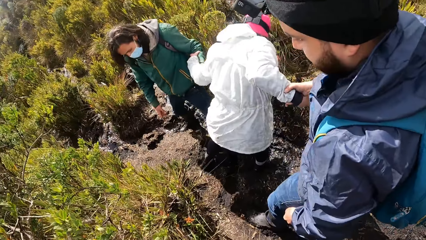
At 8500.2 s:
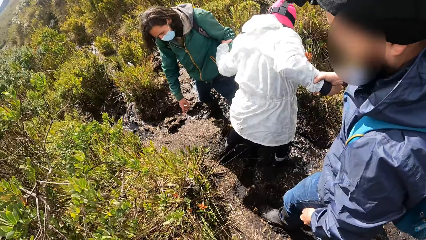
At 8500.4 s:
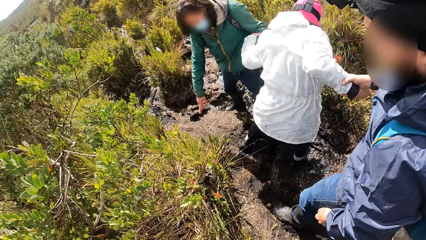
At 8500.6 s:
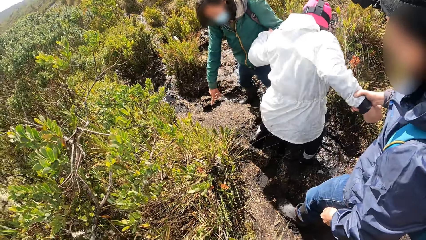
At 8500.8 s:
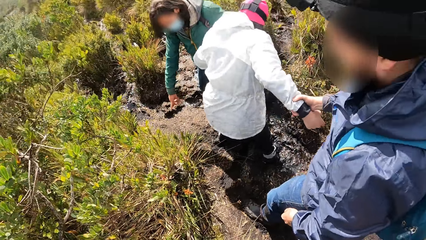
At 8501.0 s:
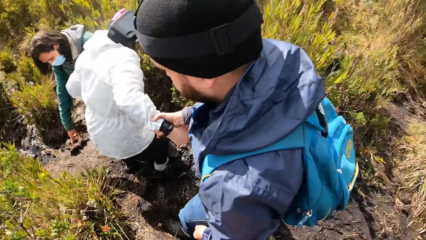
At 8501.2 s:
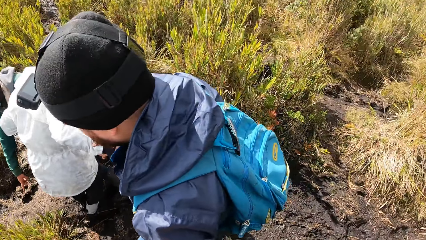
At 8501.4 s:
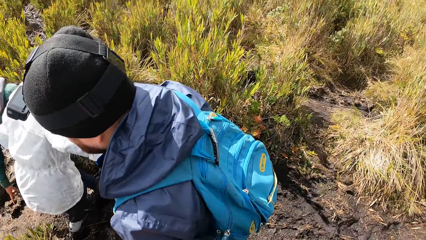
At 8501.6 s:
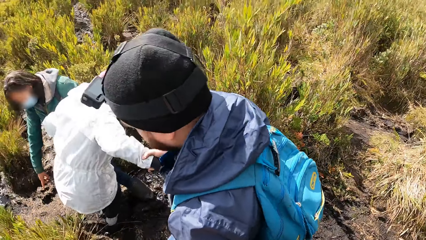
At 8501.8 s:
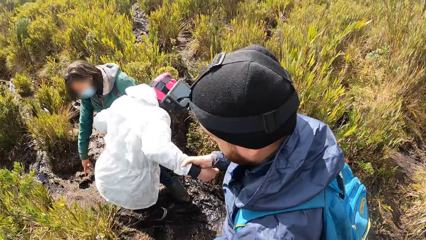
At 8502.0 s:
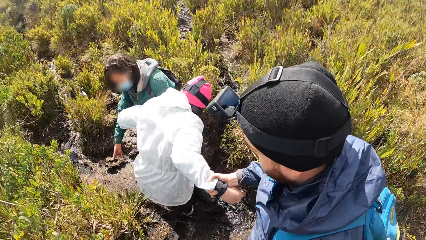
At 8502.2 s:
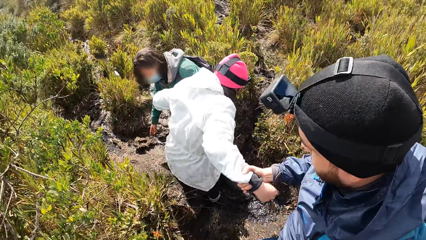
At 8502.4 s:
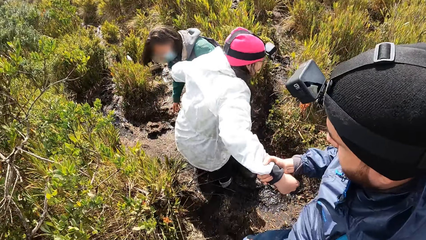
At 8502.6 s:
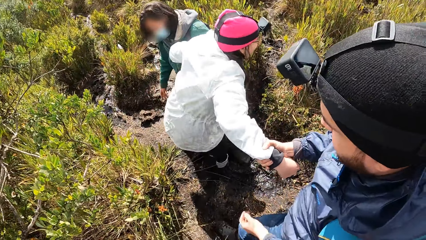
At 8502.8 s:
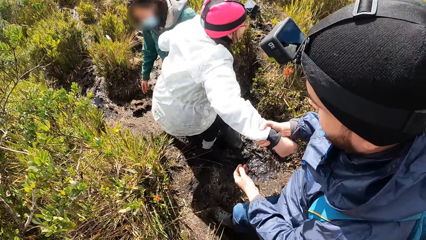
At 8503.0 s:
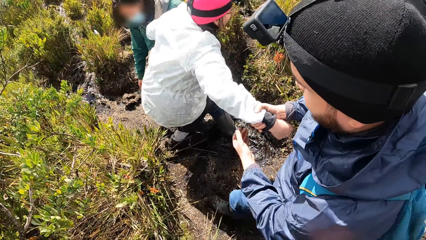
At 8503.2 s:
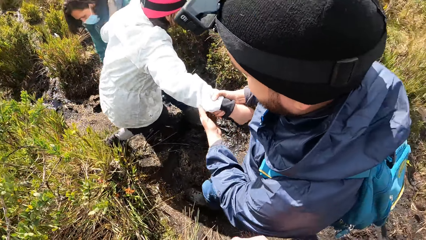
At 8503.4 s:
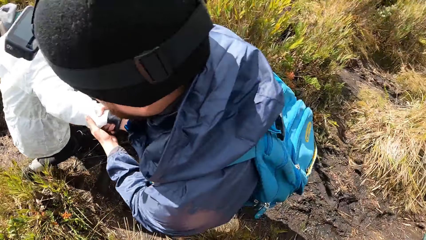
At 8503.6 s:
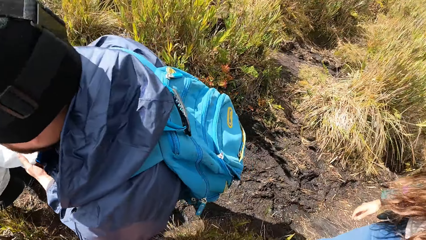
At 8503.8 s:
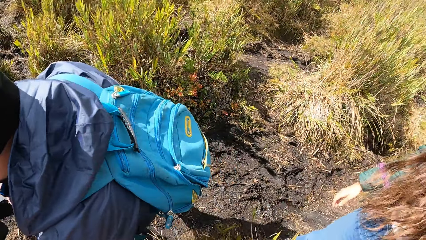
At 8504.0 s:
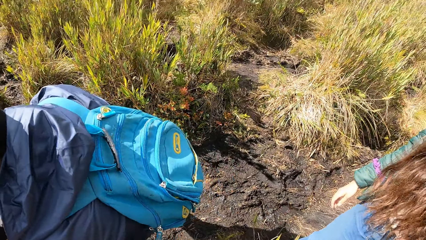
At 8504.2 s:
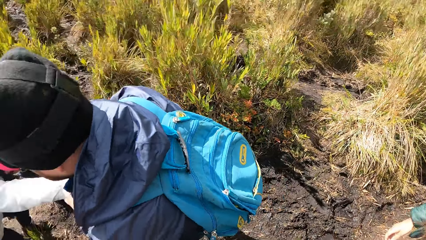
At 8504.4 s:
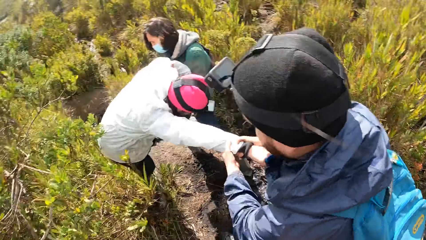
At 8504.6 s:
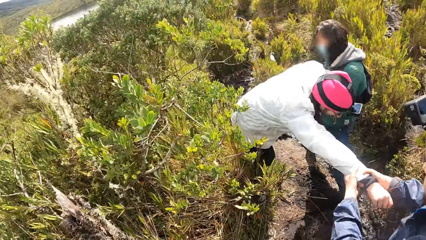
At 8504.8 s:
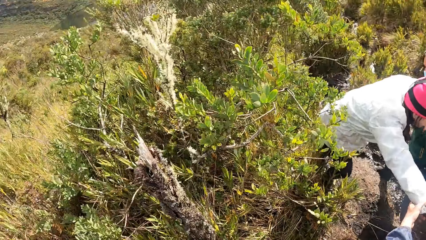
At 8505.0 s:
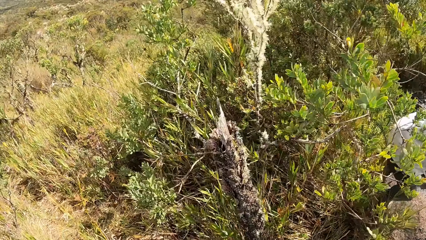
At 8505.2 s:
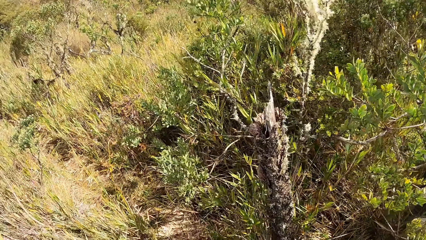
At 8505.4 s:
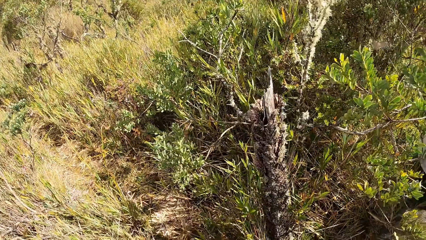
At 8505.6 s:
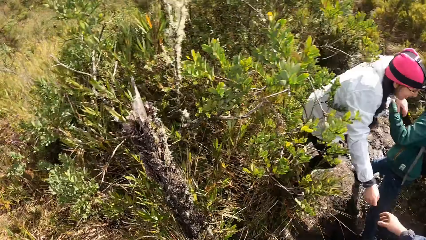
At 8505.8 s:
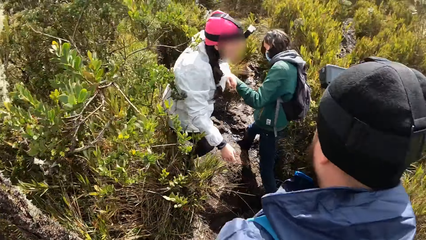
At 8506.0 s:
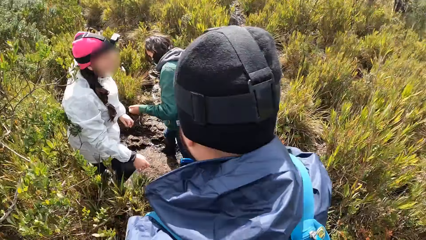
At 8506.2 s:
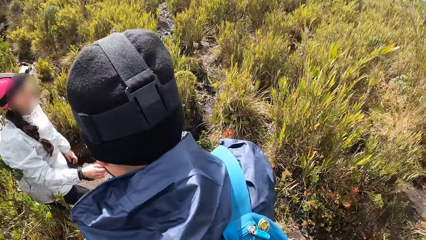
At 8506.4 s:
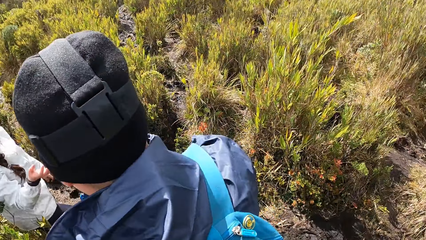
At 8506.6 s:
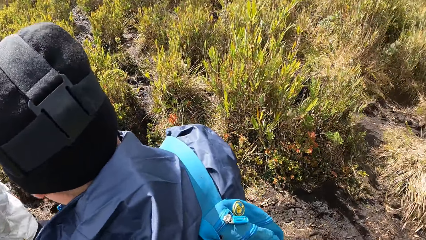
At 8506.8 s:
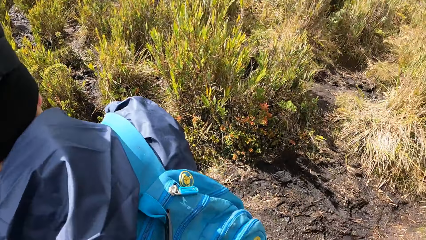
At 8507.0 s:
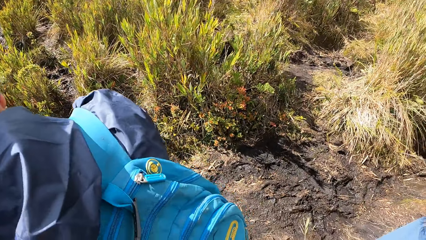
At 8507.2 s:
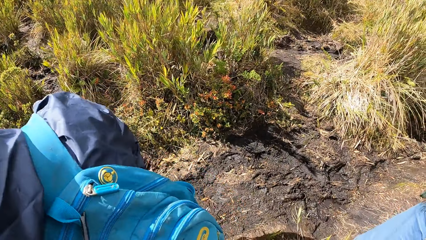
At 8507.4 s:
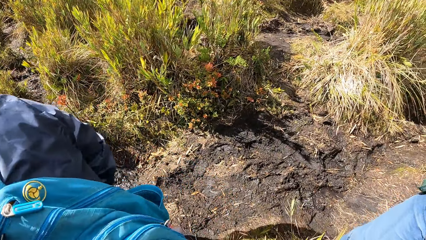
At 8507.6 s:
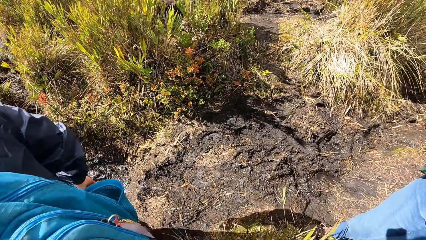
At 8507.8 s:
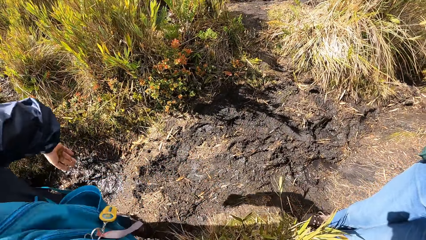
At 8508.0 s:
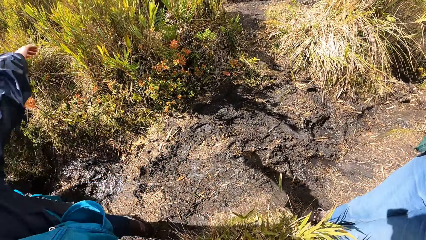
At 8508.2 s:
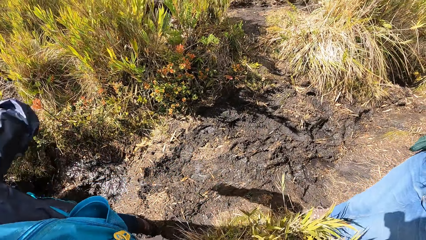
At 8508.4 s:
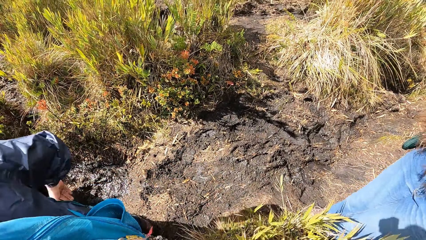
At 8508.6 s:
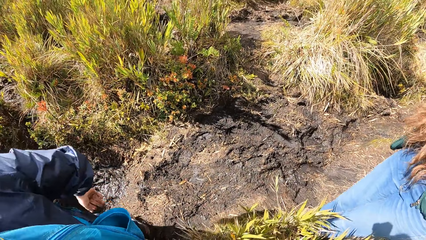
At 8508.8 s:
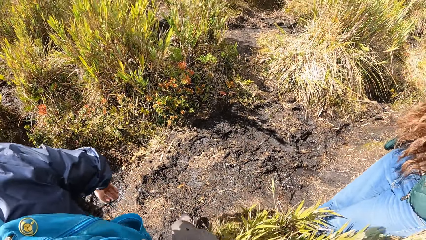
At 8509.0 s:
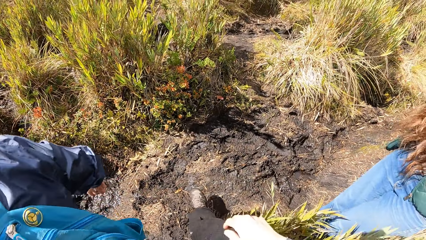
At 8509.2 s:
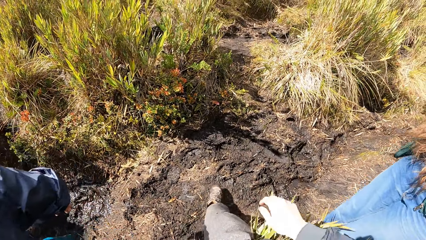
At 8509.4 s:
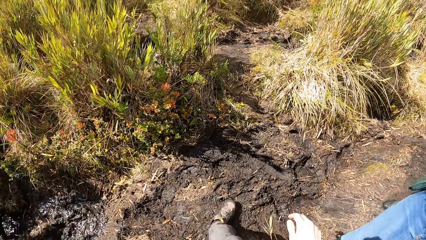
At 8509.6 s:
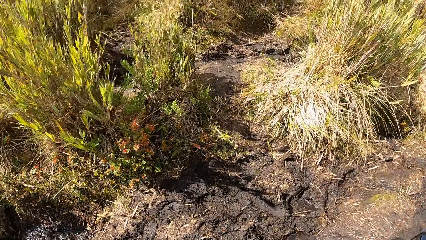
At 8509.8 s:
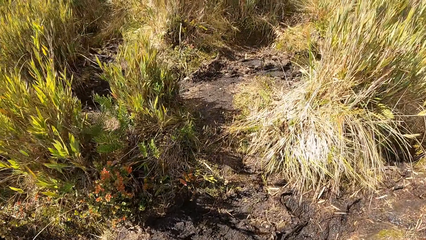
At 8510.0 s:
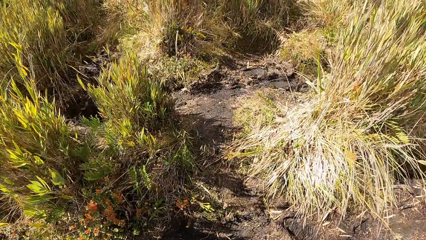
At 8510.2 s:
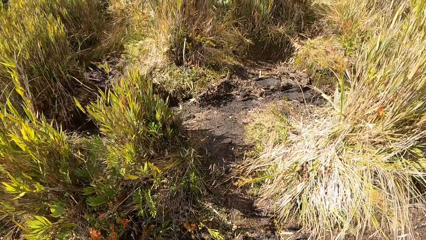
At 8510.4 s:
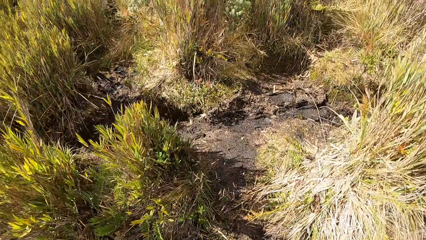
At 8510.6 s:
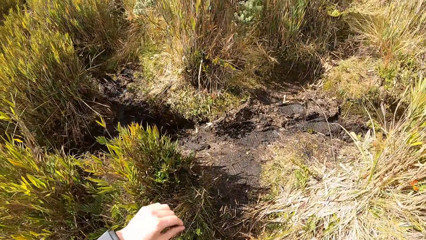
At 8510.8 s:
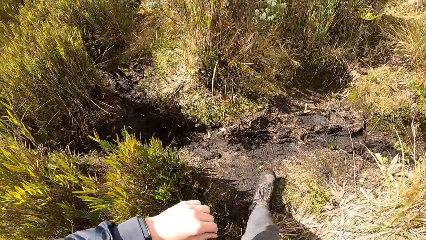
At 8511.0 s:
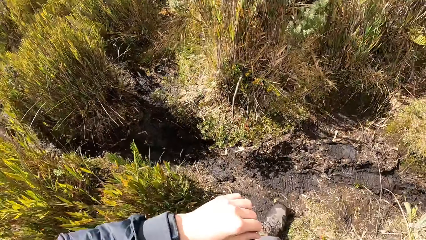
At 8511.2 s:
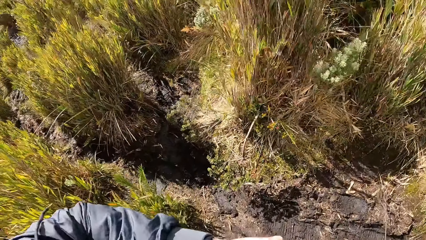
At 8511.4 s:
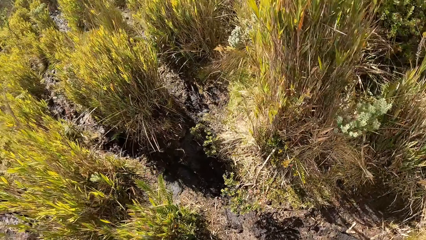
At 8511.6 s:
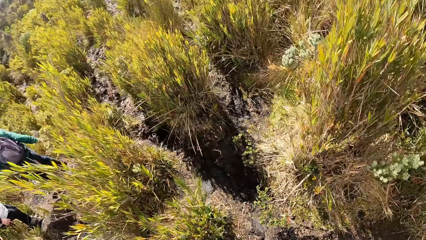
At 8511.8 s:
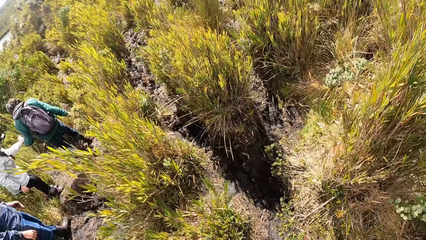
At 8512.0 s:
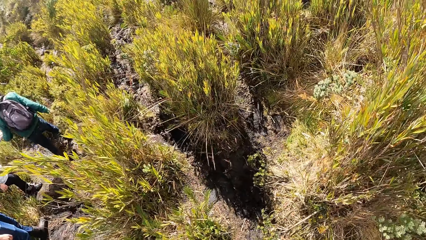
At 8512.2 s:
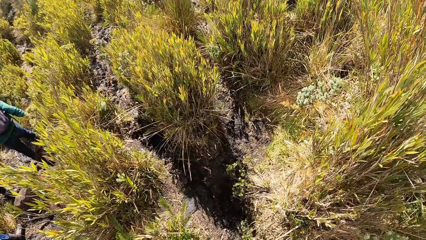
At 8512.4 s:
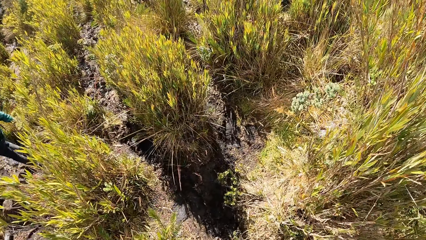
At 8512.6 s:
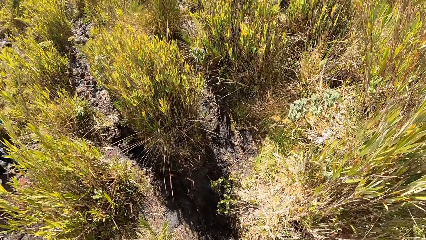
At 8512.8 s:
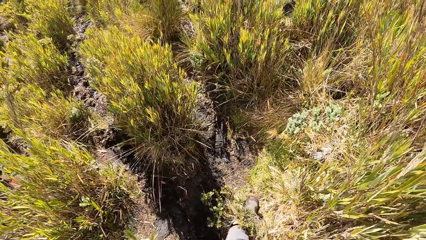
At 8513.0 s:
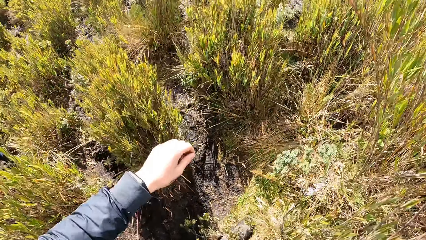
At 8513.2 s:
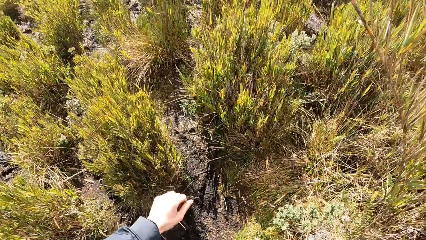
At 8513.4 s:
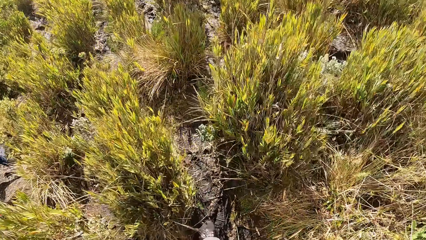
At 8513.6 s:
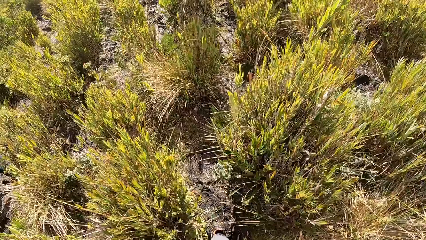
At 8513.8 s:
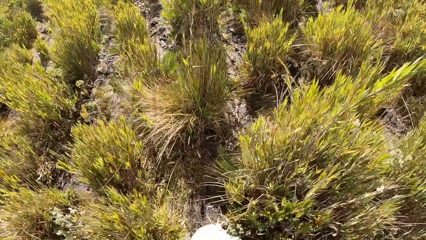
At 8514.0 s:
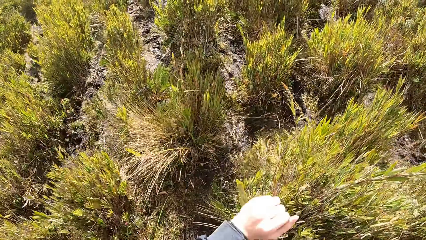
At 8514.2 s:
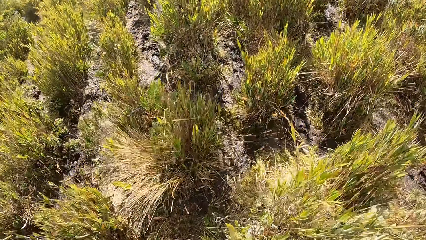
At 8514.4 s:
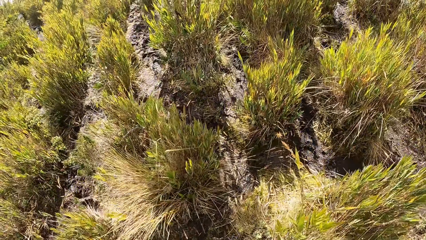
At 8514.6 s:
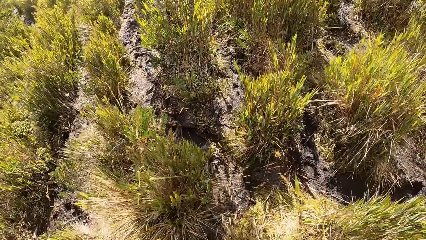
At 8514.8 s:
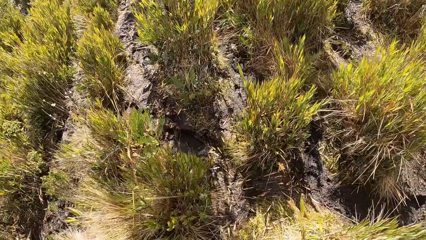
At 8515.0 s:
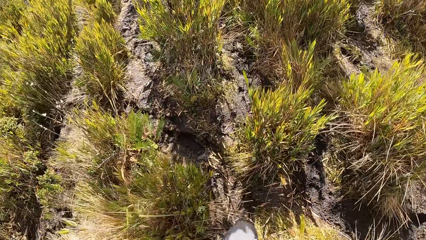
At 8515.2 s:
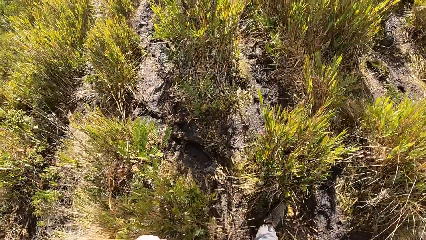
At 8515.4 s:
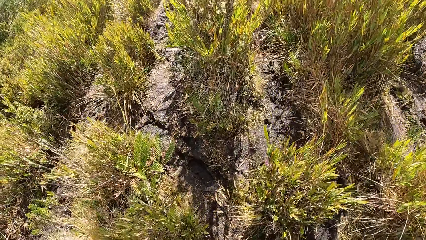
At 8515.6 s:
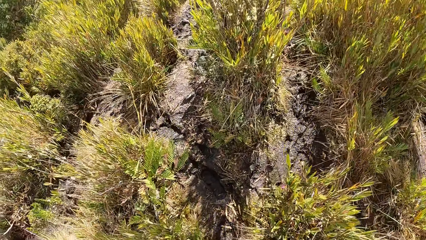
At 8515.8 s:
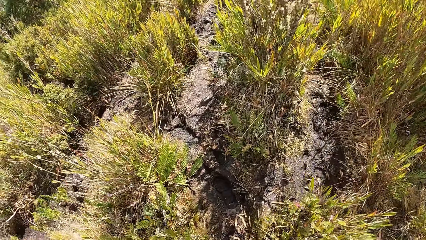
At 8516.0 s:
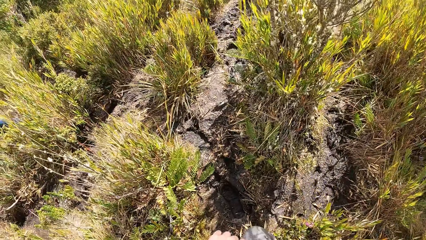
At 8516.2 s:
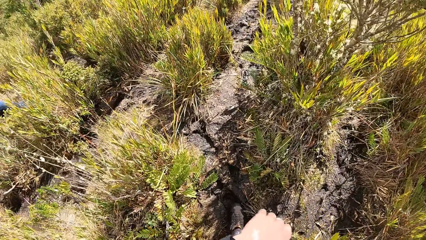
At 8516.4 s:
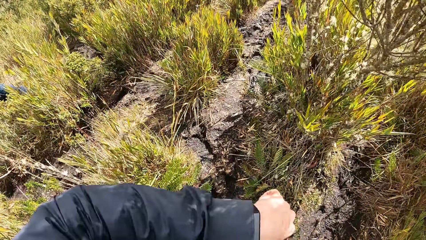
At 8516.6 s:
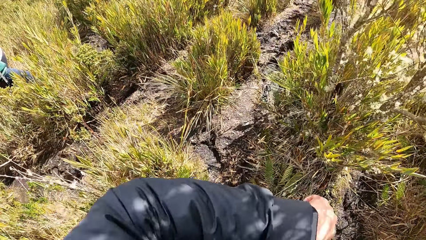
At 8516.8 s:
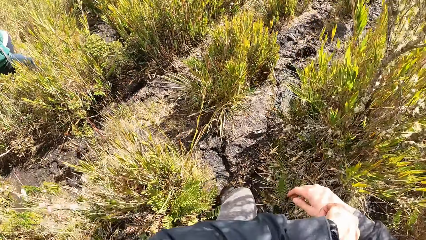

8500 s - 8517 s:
A man points to the ground with his right hand. Another man holds the right hand of a woman with his left hand. The camera wearer raises a hand. They walk on the field. They raise a hand. They walk on the field. They raise a hand. They walk on the field.
